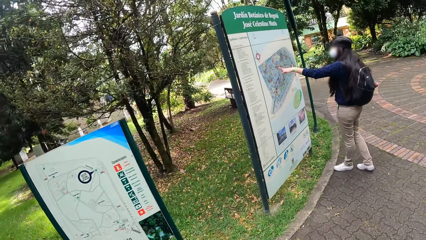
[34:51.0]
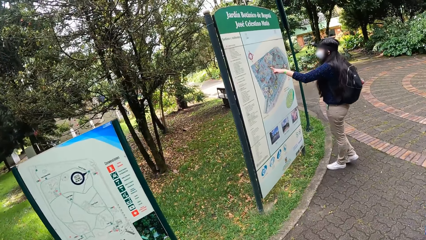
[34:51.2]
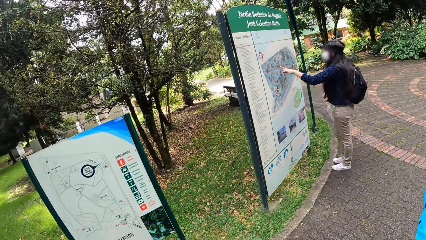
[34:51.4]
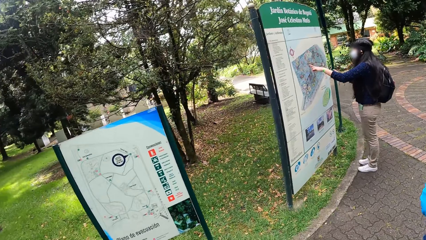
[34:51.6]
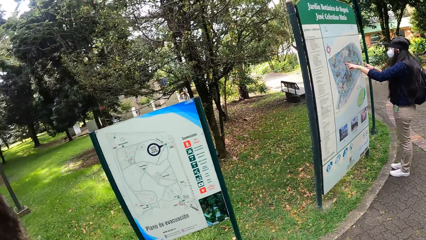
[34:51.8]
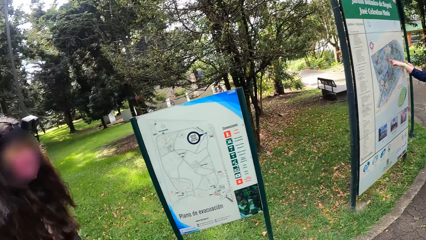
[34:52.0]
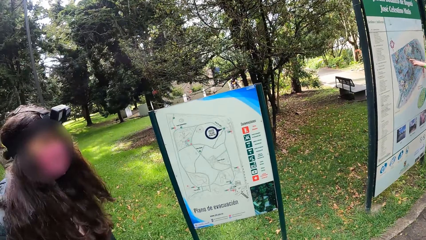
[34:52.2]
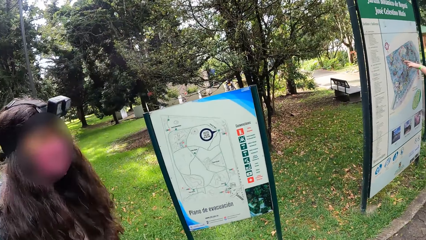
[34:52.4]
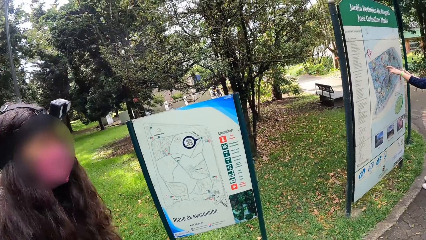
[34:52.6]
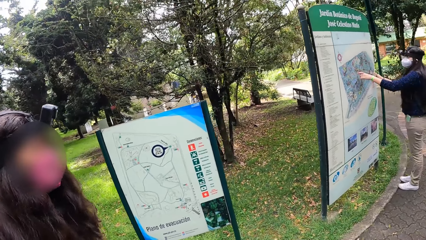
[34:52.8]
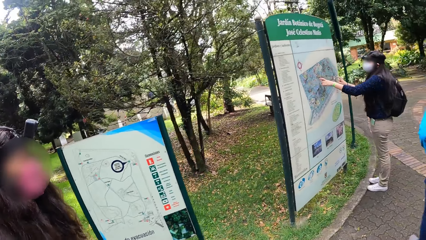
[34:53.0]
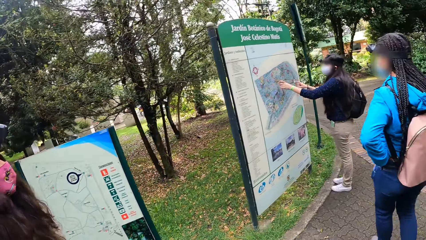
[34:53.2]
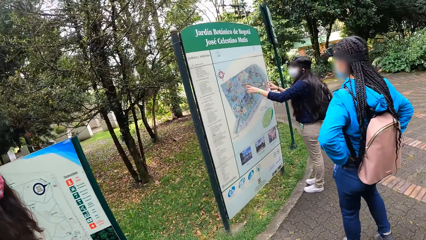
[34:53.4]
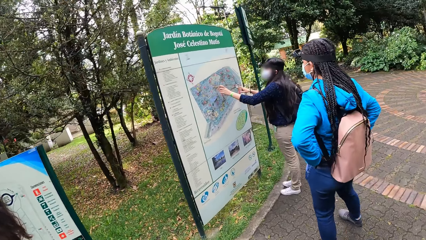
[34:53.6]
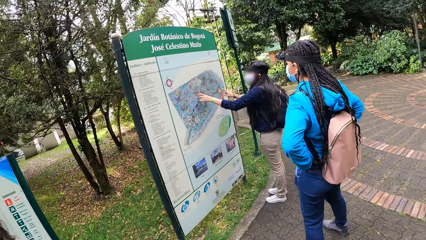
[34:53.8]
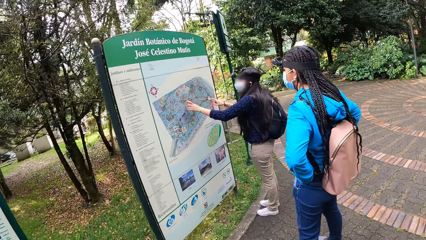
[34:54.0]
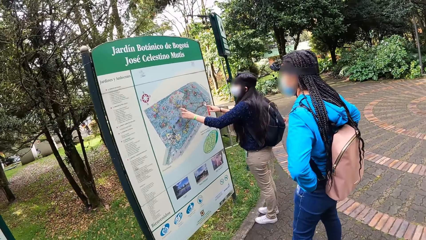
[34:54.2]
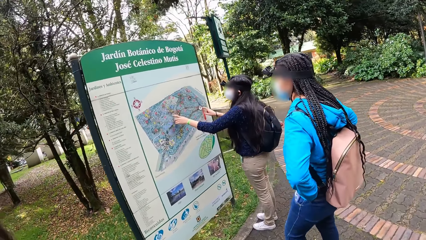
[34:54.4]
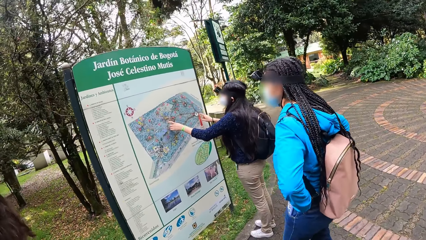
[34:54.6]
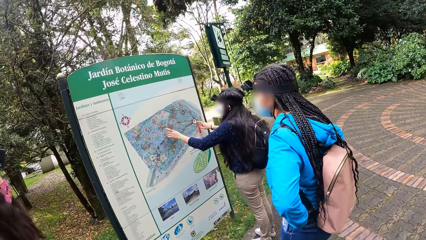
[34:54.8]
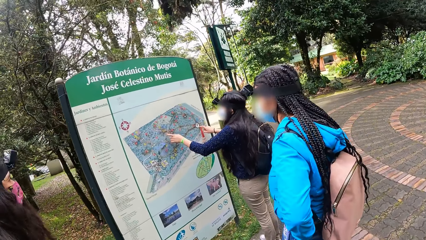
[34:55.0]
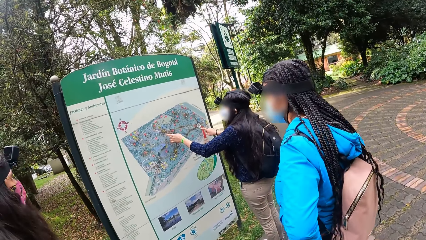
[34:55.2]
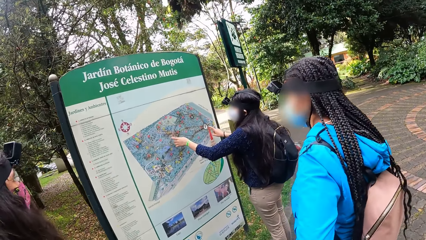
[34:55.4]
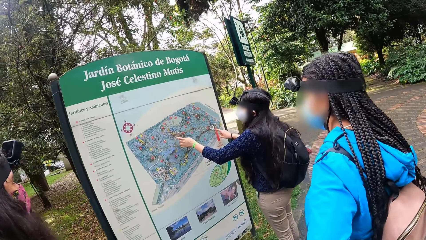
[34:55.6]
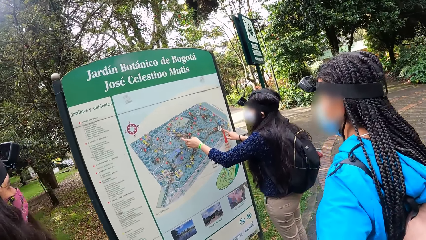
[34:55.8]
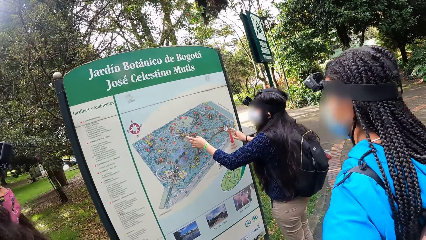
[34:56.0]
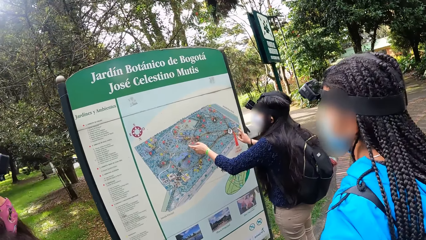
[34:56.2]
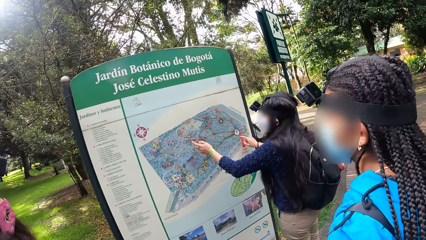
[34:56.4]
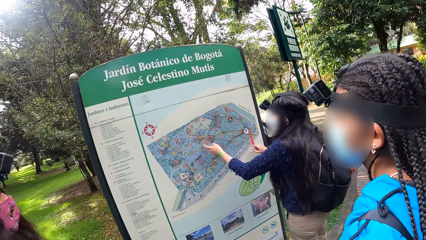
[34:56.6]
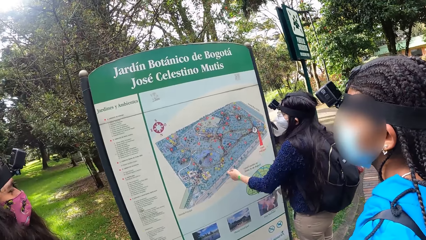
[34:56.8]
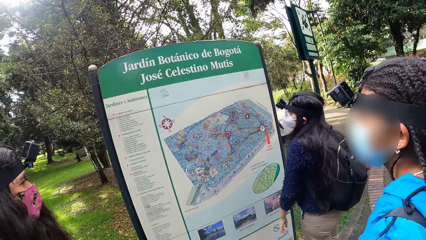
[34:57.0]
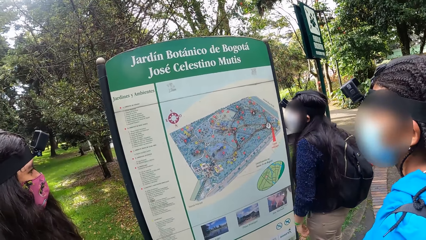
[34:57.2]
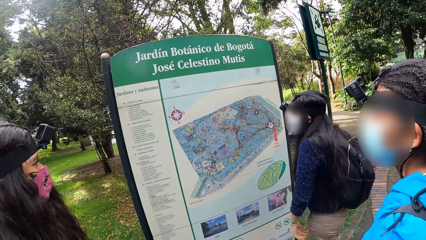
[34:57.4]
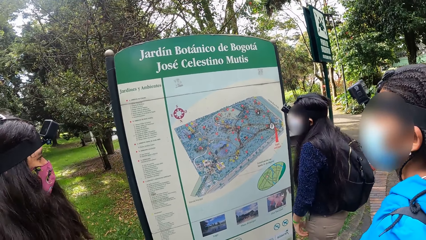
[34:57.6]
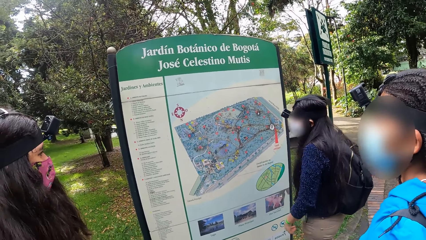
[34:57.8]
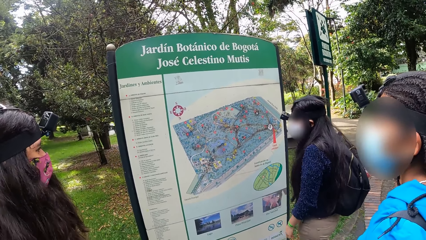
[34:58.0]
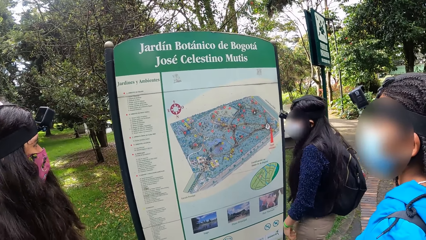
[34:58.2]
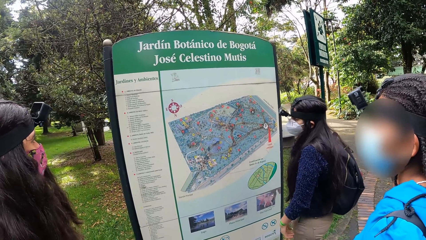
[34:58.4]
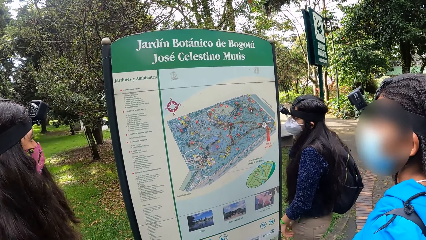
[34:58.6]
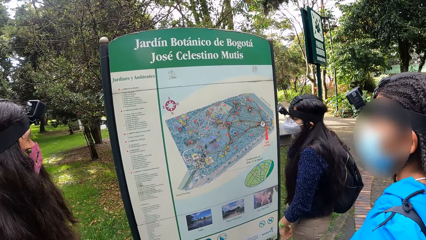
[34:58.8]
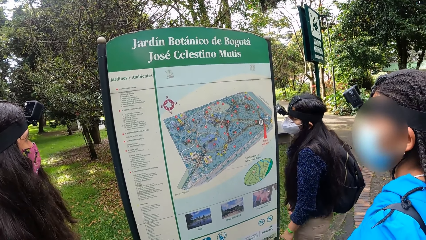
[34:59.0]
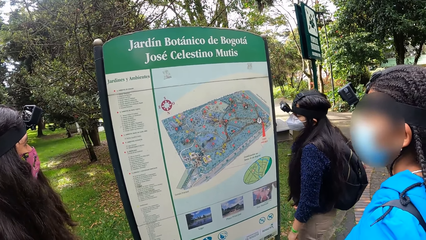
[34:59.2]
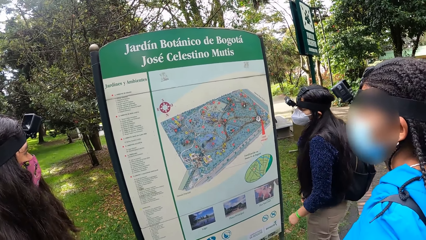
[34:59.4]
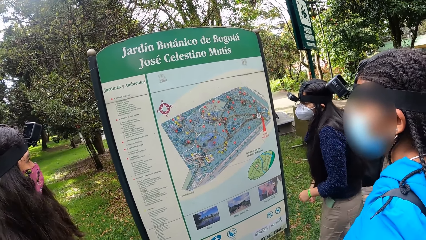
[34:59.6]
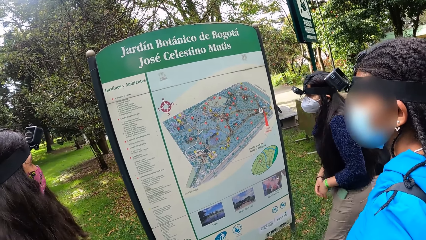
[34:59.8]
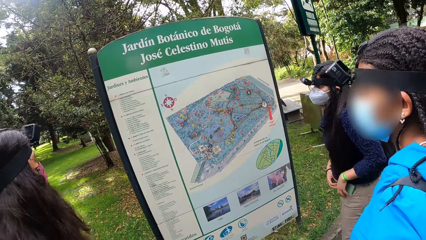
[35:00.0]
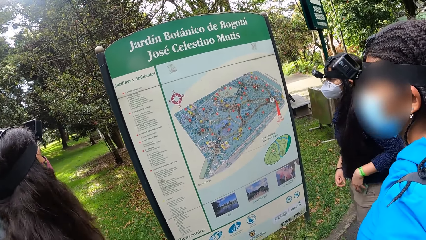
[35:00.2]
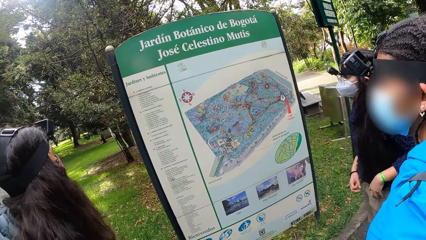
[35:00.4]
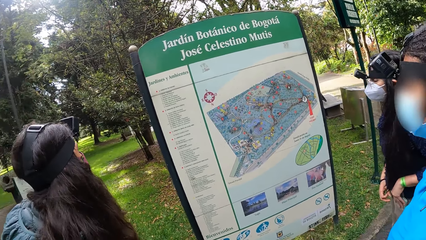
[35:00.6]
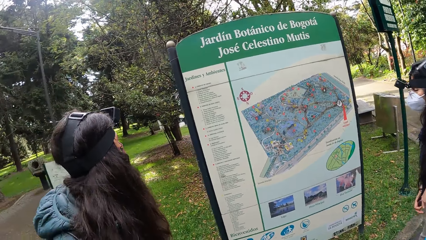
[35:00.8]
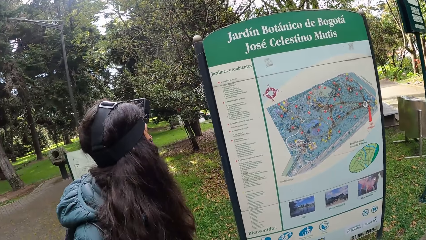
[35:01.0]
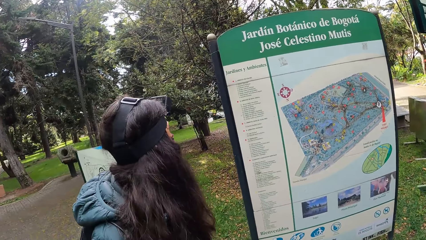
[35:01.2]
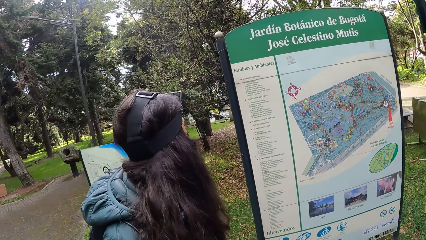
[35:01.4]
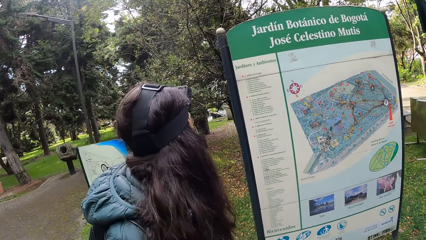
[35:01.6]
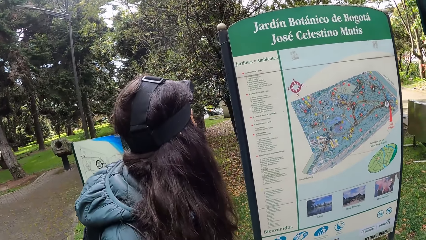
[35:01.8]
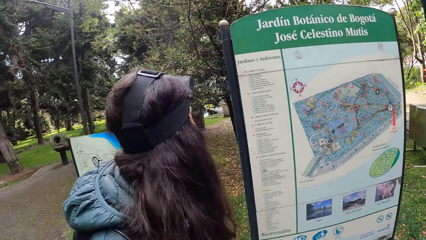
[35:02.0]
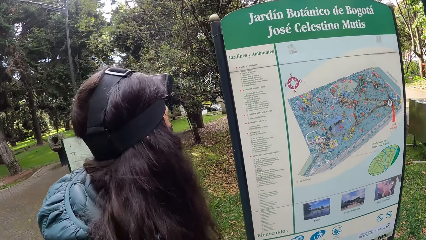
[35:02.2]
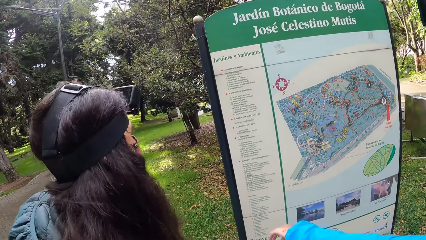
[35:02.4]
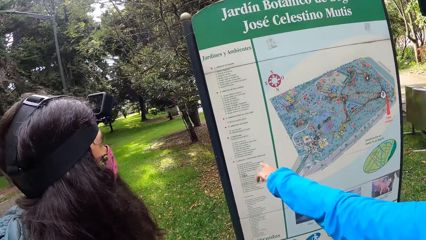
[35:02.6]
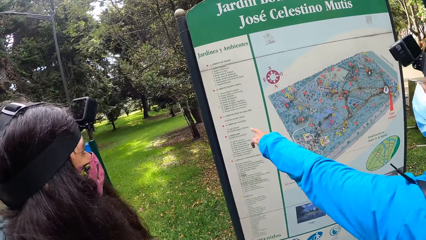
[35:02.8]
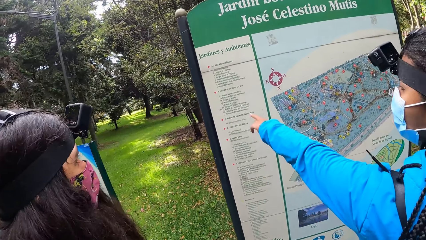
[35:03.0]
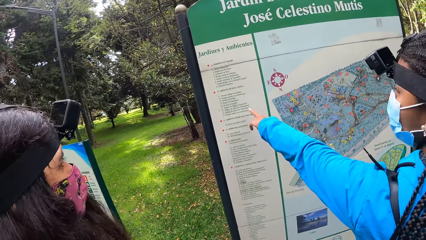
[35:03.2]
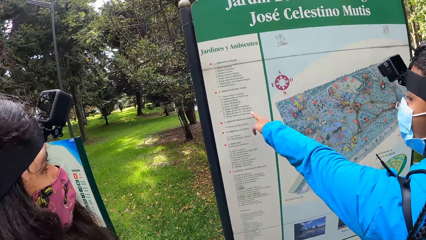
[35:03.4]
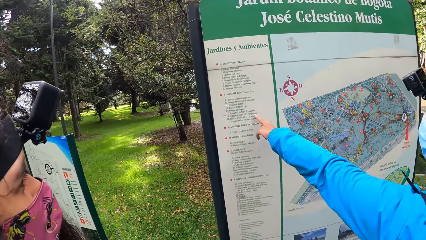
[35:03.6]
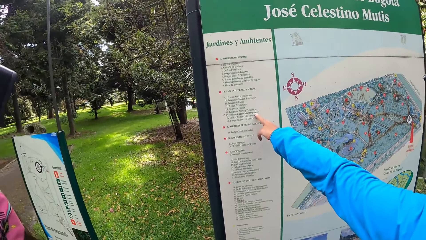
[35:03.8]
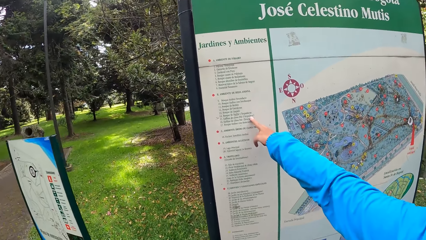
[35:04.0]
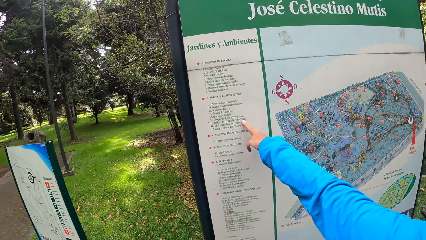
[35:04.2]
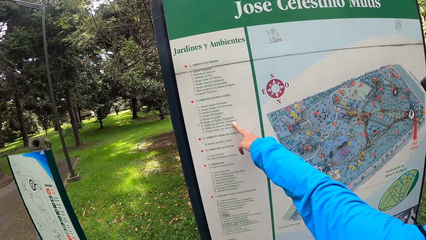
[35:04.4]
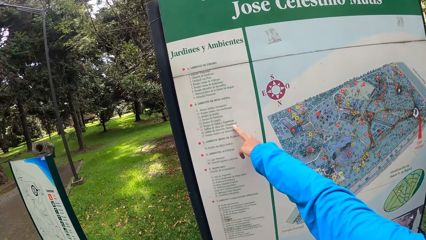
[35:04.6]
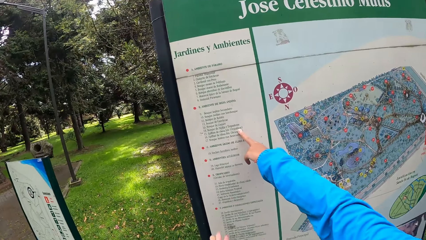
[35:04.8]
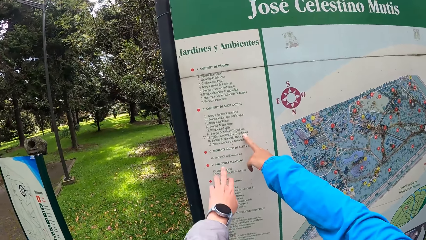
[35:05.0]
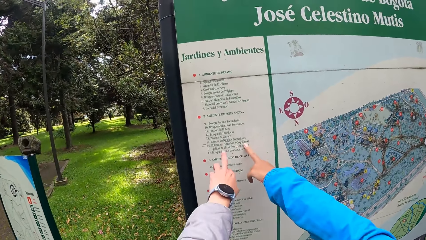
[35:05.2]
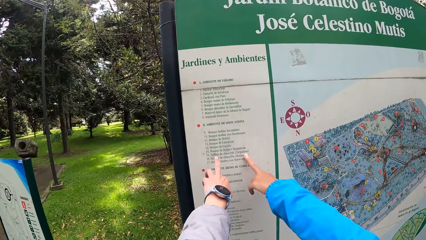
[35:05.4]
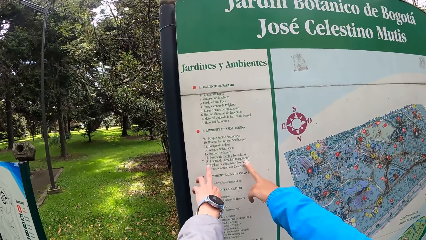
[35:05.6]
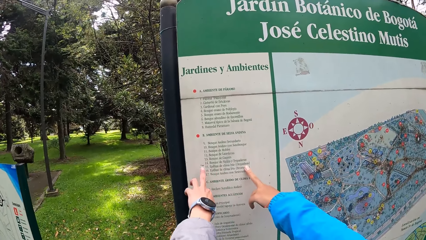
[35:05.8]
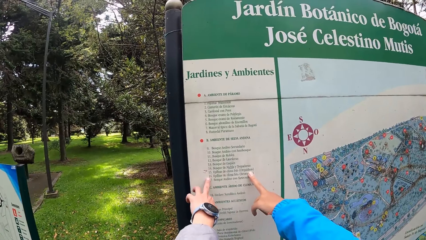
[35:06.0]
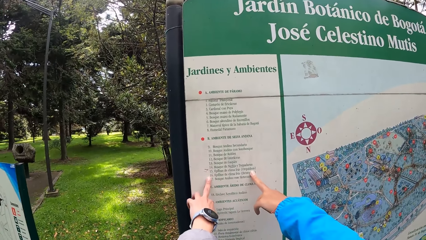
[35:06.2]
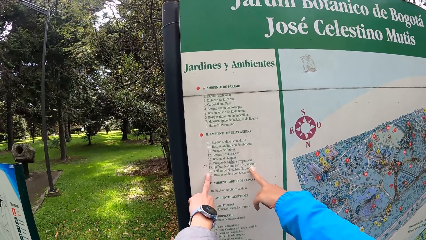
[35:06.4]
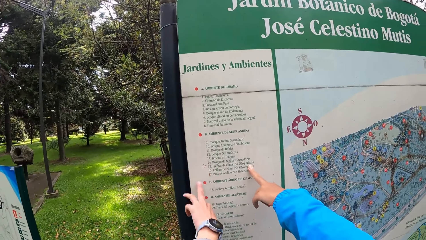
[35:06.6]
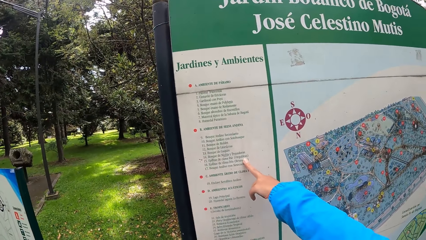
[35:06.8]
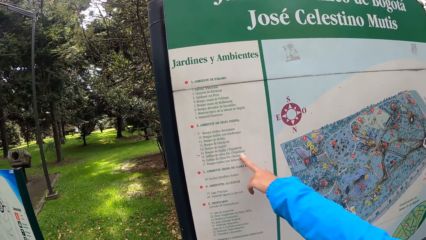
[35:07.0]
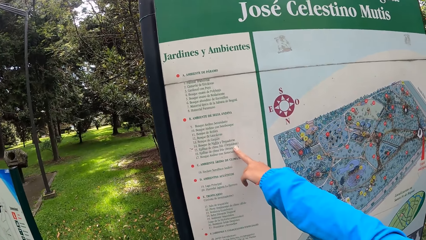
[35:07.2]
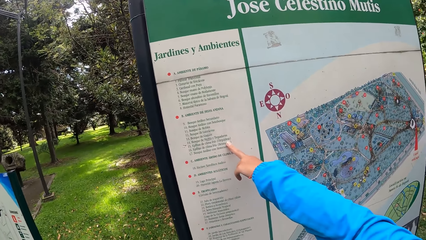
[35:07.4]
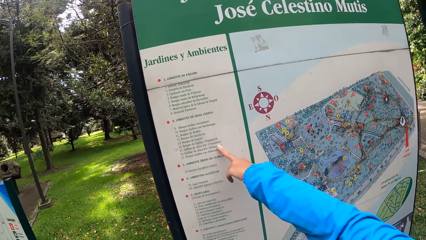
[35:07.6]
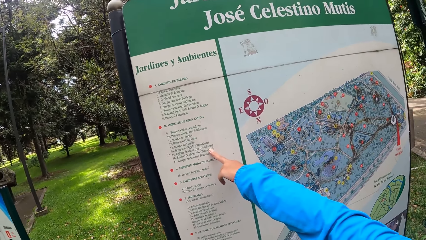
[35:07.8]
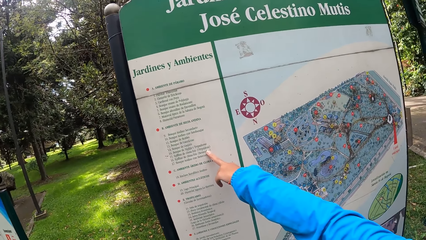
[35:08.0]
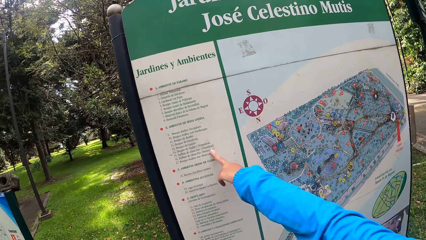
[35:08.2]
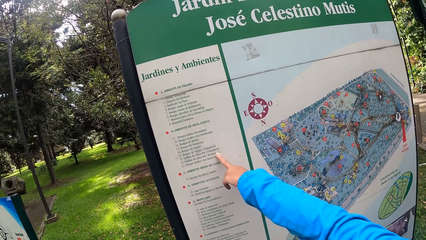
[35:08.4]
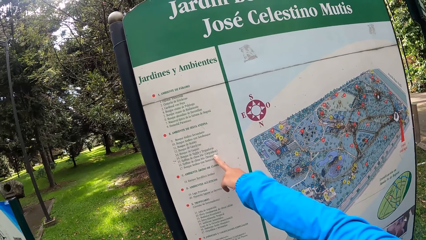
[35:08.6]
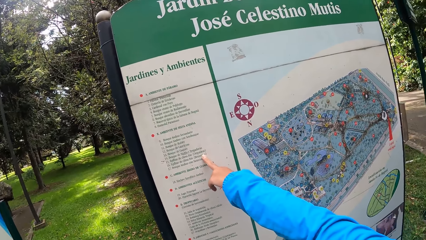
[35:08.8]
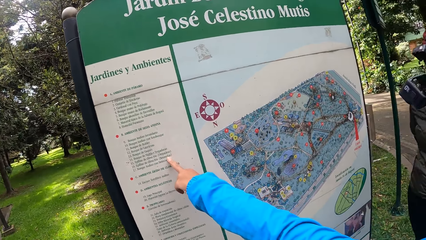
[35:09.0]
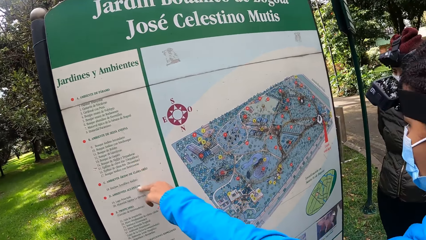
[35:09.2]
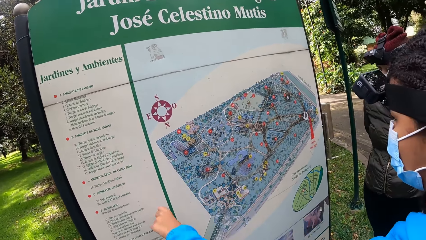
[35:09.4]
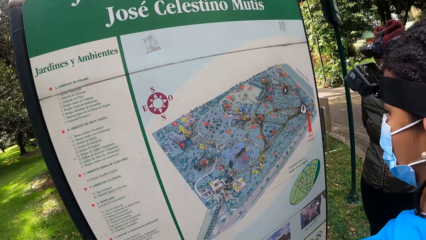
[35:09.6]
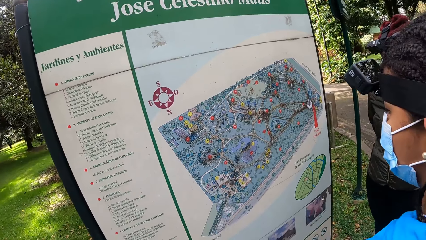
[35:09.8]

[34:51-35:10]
A woman touches a signboard with both hands. A person points on the map. Another person looks on the sign post. Another woman touches the signboard with her left hand. The other person points at the writings on the post. The camera wearer touches the signboard with her left hand.
